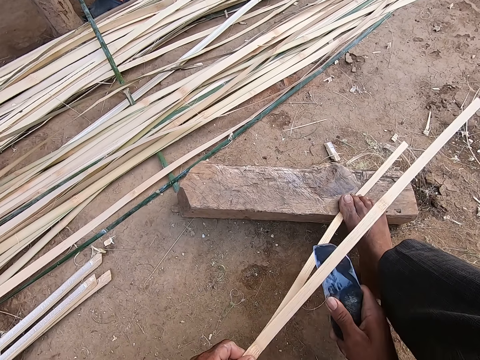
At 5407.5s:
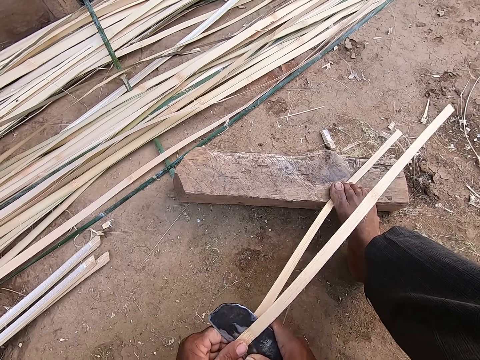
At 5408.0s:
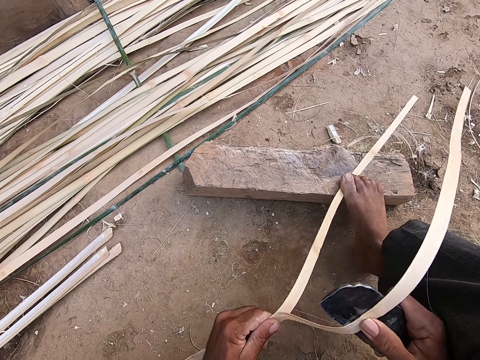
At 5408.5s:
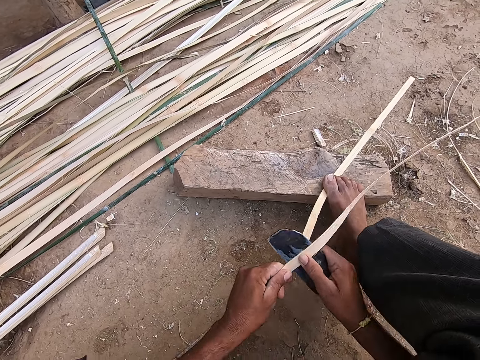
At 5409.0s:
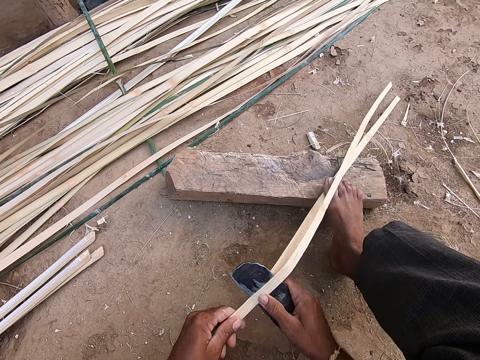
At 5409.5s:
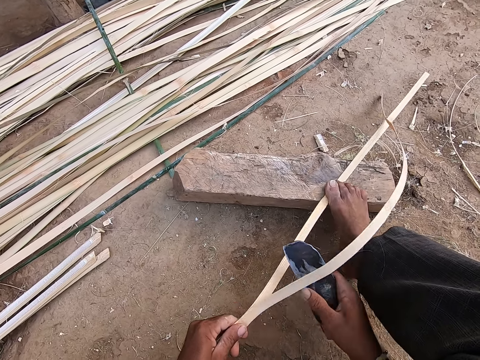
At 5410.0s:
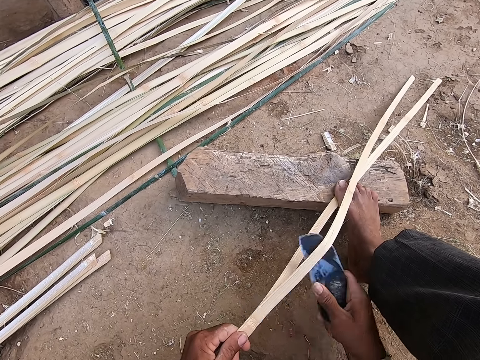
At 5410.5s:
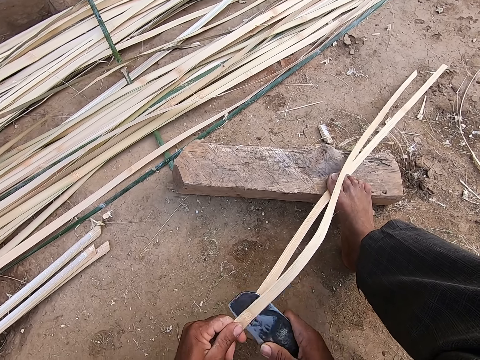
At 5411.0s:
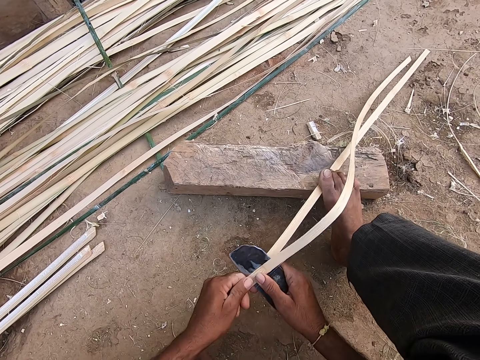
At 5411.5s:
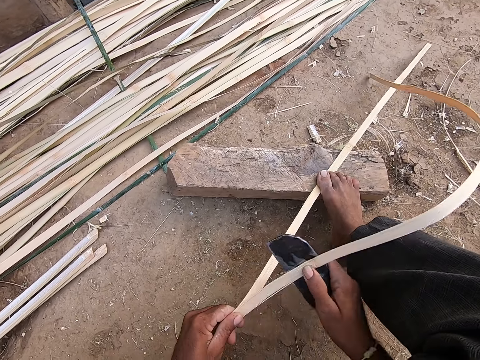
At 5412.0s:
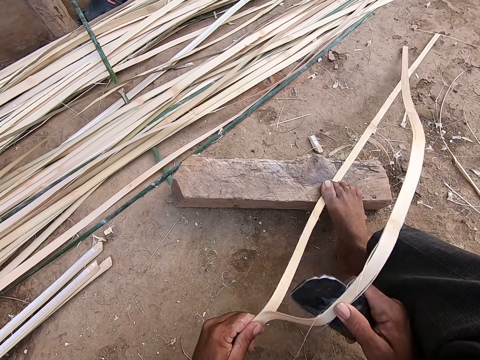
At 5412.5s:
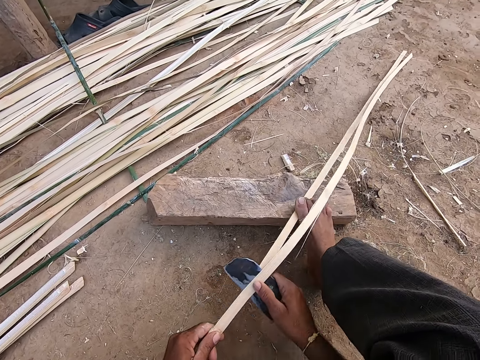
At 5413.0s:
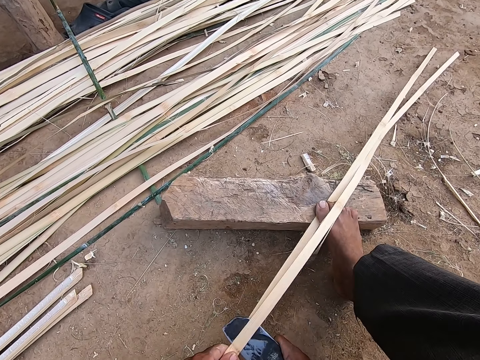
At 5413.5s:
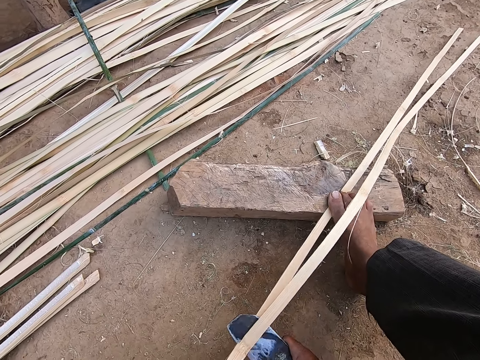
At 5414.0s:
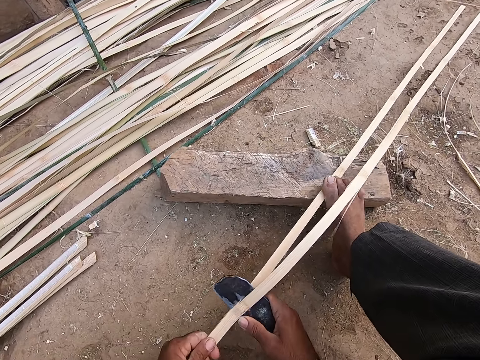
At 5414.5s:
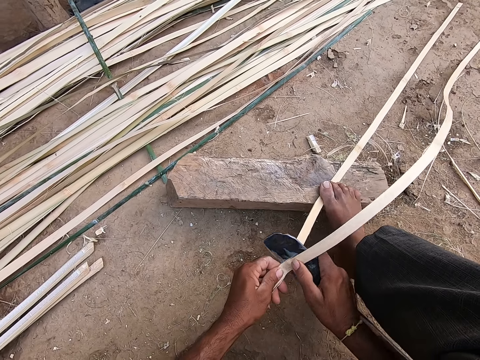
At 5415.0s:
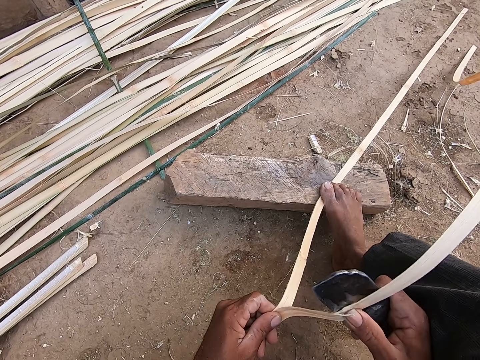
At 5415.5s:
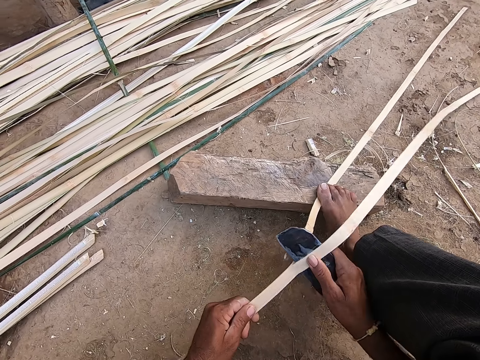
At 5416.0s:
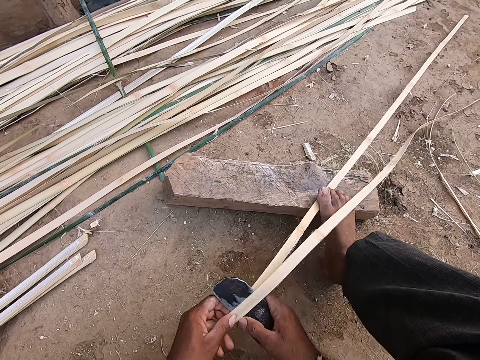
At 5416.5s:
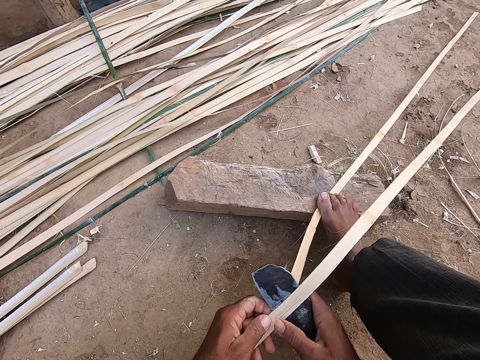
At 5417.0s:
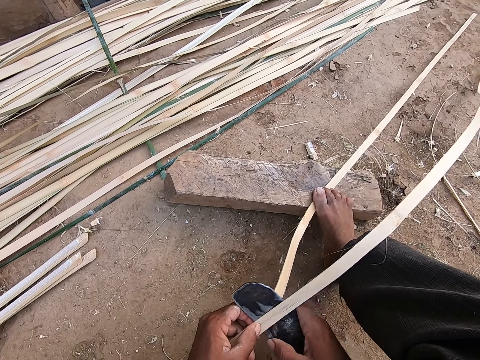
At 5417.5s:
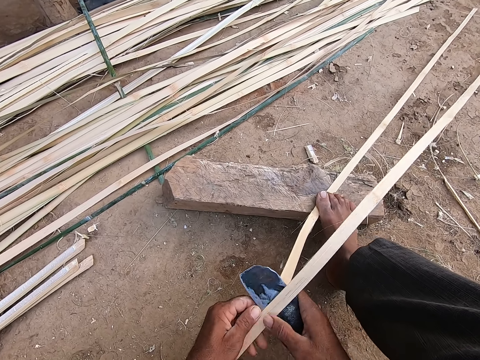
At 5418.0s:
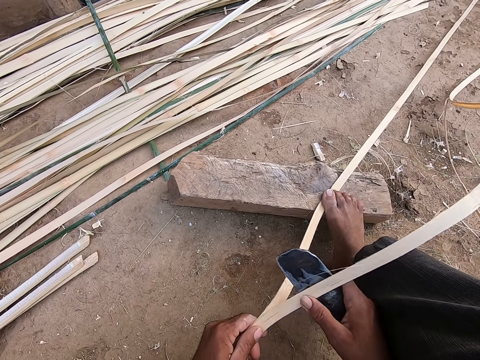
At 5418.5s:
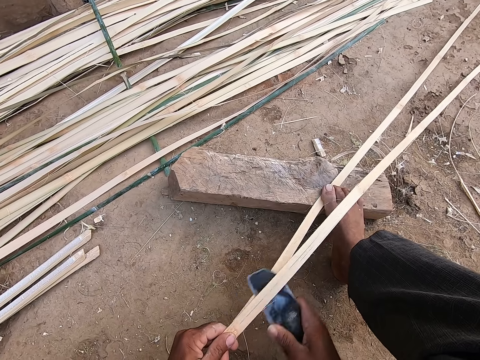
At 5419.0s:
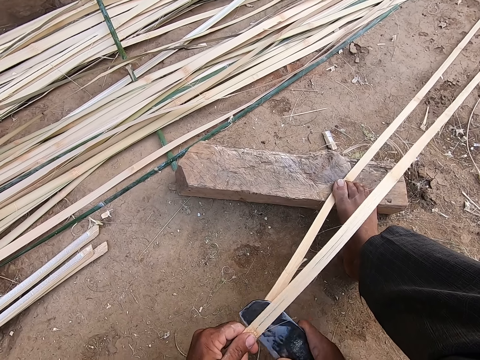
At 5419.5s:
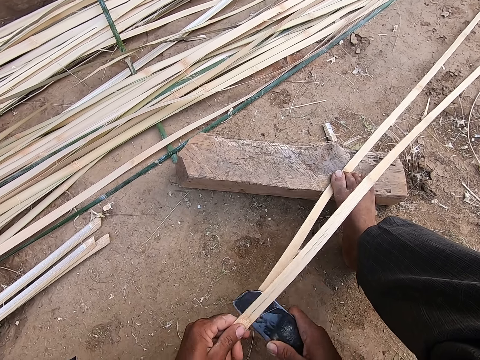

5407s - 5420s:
The camera wearer cuts the papyrus reed with a cutter. A woman speaks to the camera wearer. The camera wearer pulls the bamboo strip with his right hand. He splits the thick bamboo strip with the bamboo hatchet in his right hand. He pulls the bamboo strip with his right hand. He splits the thick bamboo strip with the bamboo hatchet in his right hand. He pulls the bamboo strip with his right hand. He splits the thick bamboo strip with the bamboo hatchet in his right hand.

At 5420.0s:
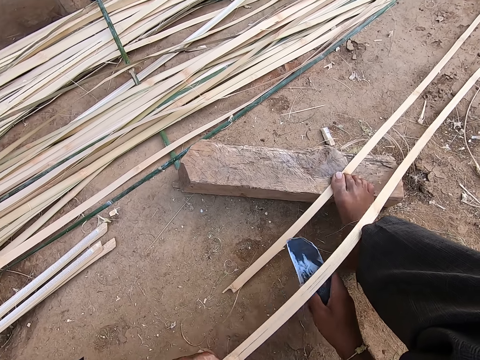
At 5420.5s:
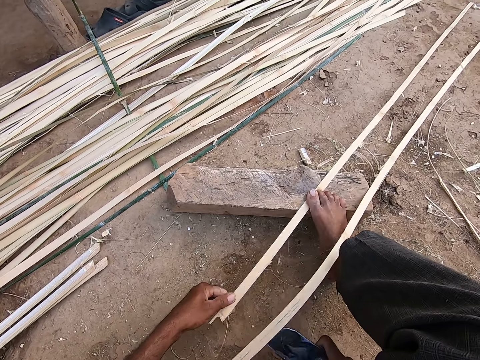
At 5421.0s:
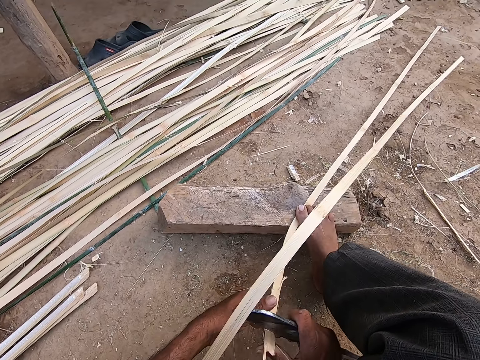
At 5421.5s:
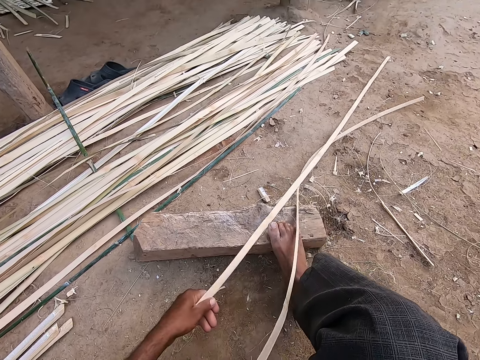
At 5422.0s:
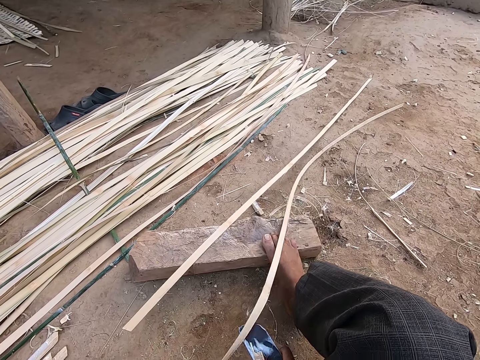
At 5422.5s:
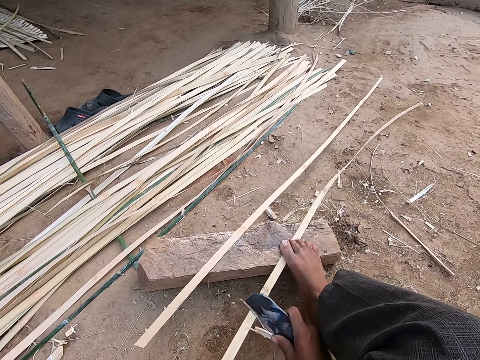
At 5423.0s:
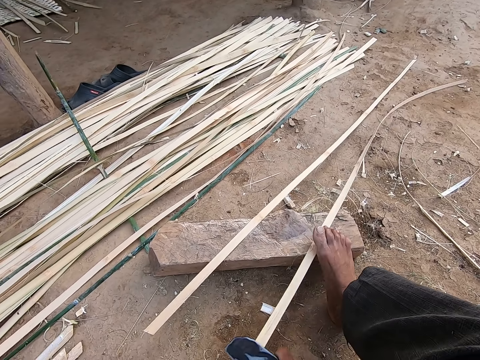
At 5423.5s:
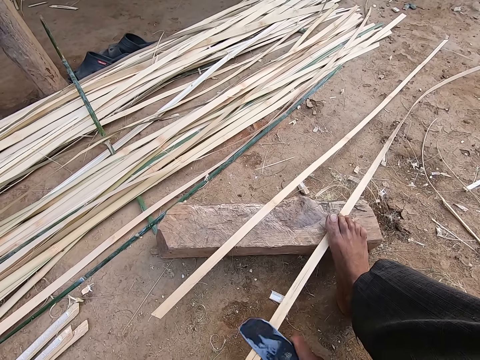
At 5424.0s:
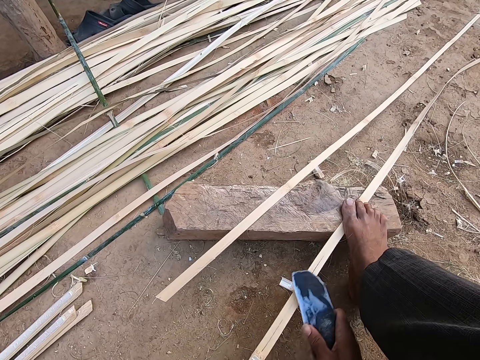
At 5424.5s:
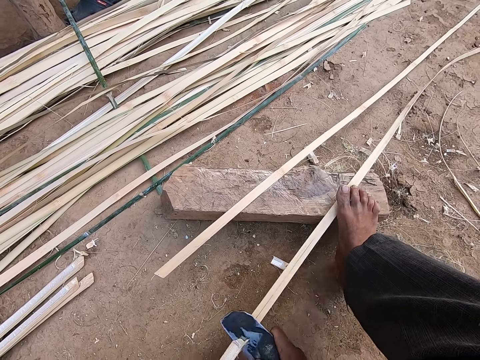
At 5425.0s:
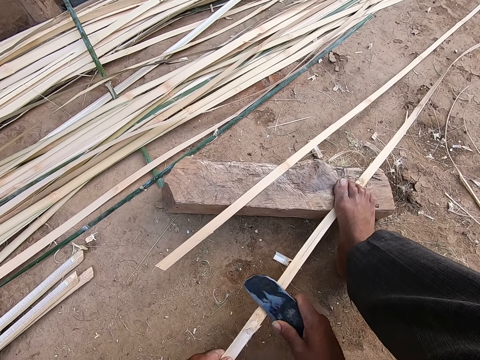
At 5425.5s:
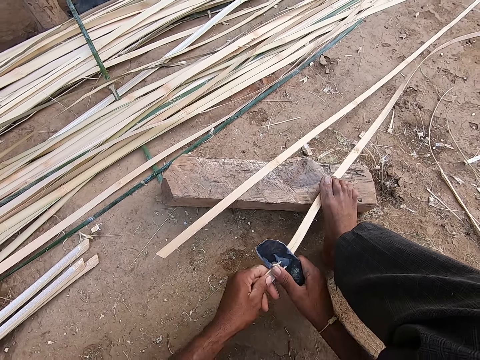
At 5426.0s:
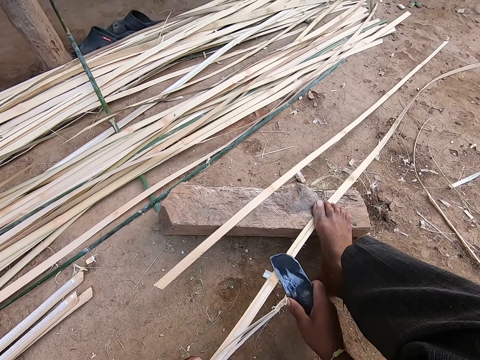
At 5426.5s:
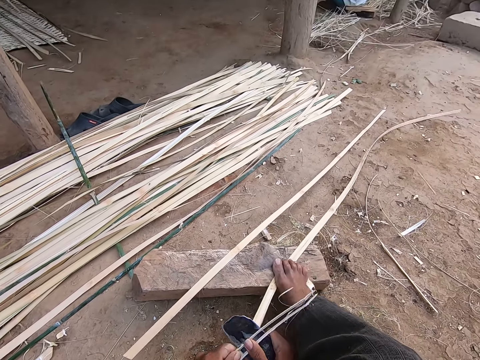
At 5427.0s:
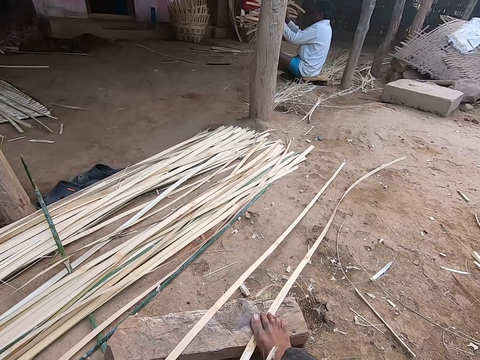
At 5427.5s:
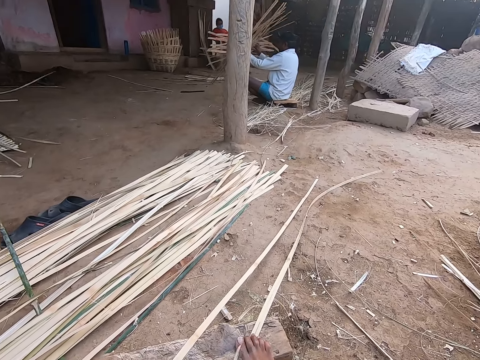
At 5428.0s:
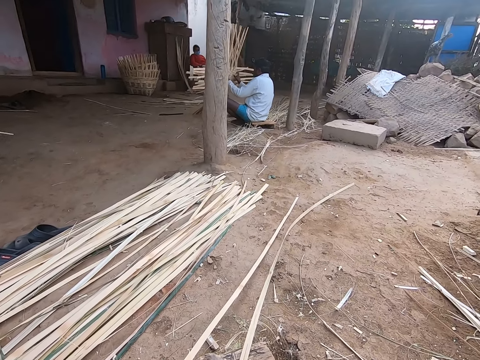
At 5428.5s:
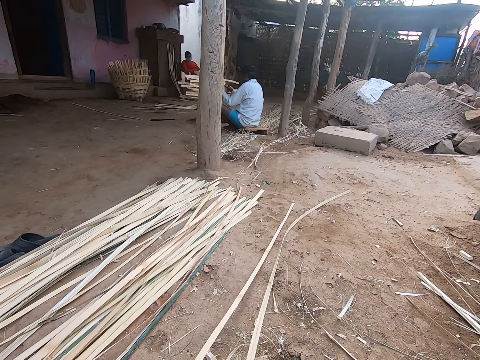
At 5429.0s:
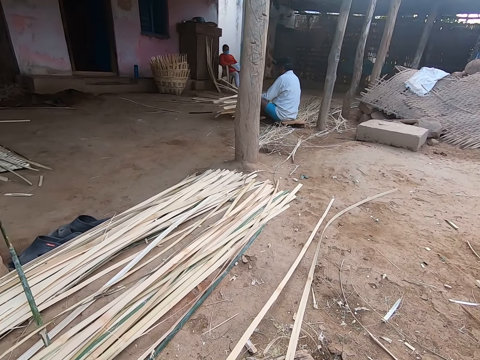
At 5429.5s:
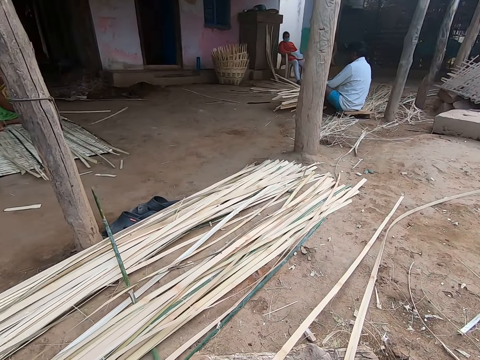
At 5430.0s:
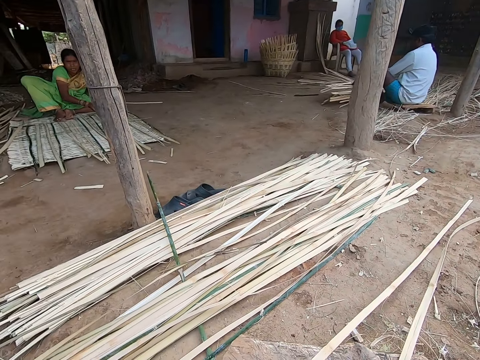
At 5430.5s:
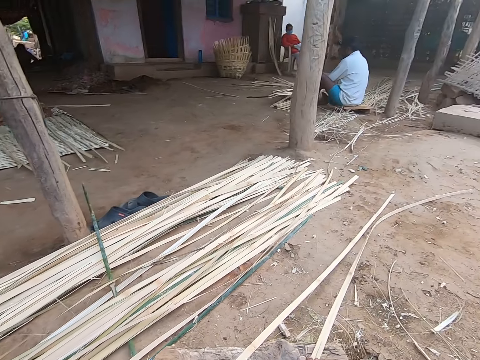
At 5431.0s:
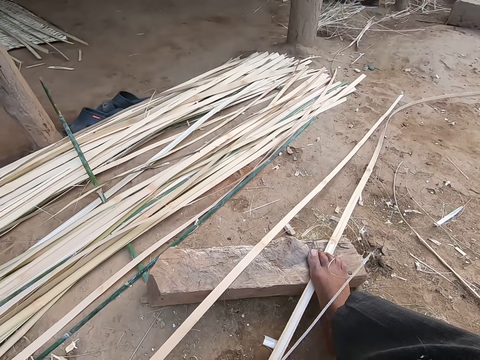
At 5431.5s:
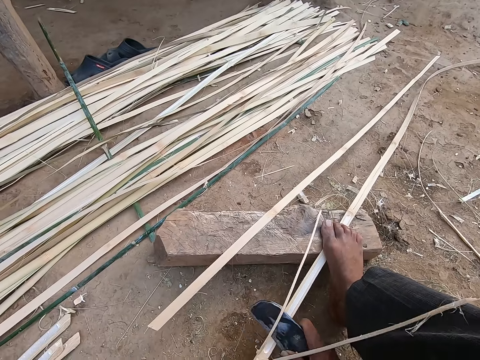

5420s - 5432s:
The camera wearer cuts the bamboo strip under his leg from the thick bamboo strip. He drops the bamboo strip in his left hand on the bamboo hatchet in his right hand. He picks the bamboo strip or part of the palm tree leaf under his leg from the ground with his left hand. He trims the bamboo strip in his left hand with the bamboo hatchet in his right hand. He drops the bamboo strip onto a piece of wood on the ground with his right hand. He adjusts the position of another palm tree leaf. He holds the thick bamboo strip with his left hand. He places the thick bamboo strip under his left leg on the piece of wood. He splits the thick bamboo strip with the bamboo hatchet in his right hand. A woman interacts with the camera wearer and a man. The camera wearer adjusts his left hand on the thick bamboo strip on the ground. He pulls the bamboo strip with his right hand. He splits the thick bamboo strip with the bamboo hatchet in his right hand. He pulls the bamboo strip with his right hand. He talks to the woman. The woman weaves the mat. The camera wearer splits the thick bamboo strip with the bamboo hatchet in his right hand.
